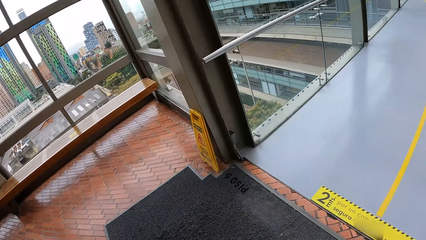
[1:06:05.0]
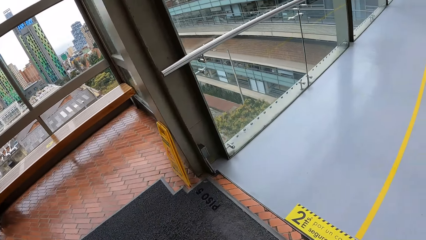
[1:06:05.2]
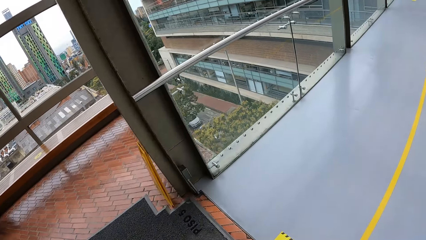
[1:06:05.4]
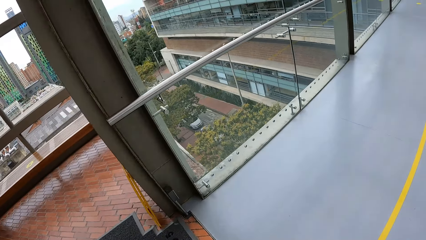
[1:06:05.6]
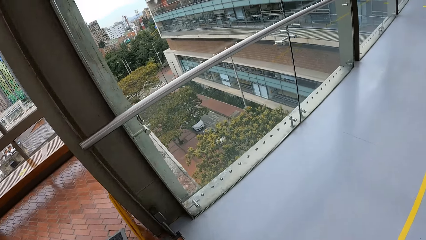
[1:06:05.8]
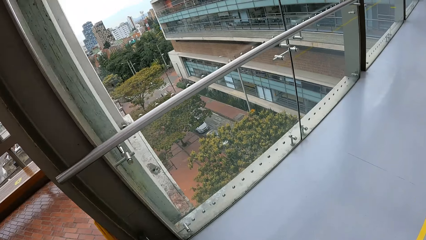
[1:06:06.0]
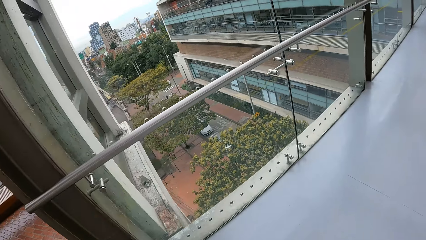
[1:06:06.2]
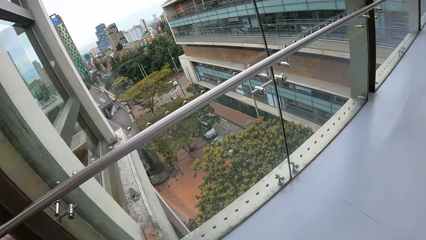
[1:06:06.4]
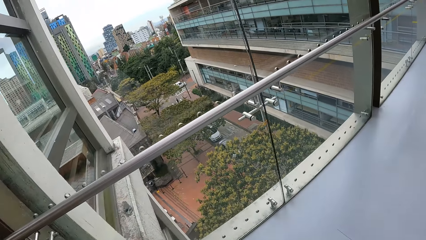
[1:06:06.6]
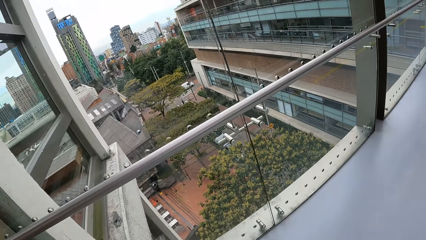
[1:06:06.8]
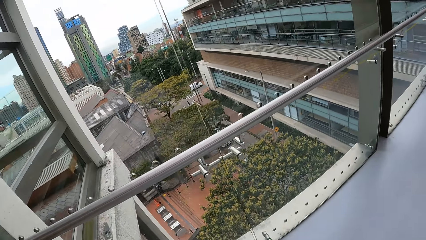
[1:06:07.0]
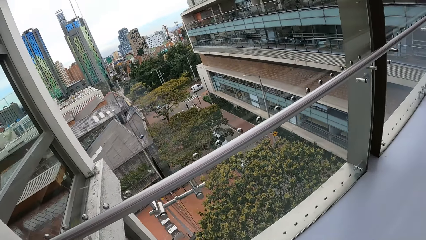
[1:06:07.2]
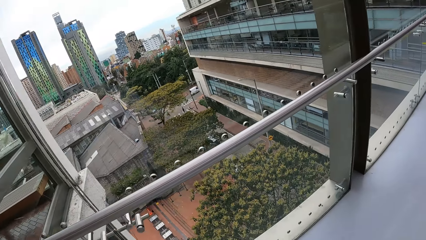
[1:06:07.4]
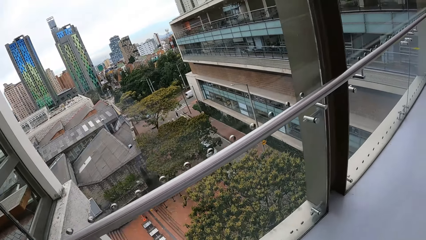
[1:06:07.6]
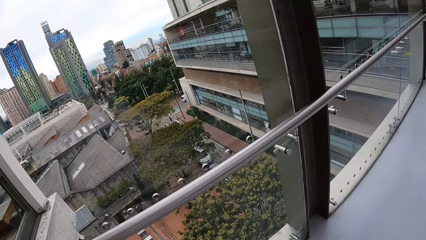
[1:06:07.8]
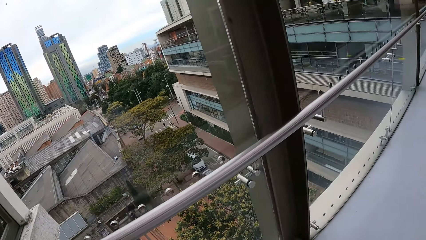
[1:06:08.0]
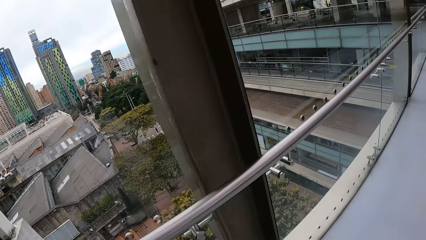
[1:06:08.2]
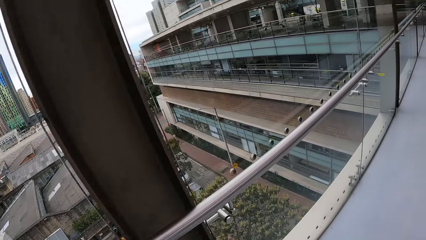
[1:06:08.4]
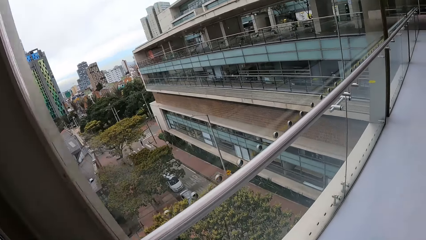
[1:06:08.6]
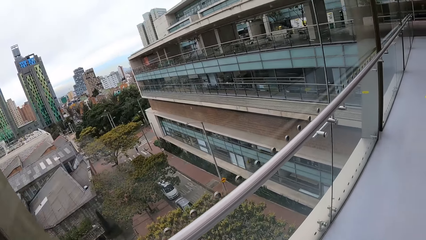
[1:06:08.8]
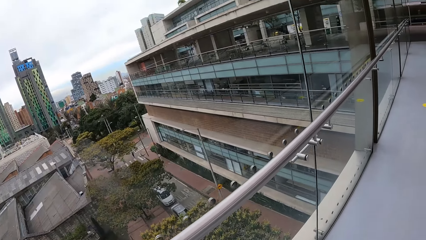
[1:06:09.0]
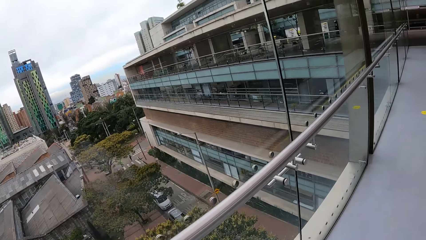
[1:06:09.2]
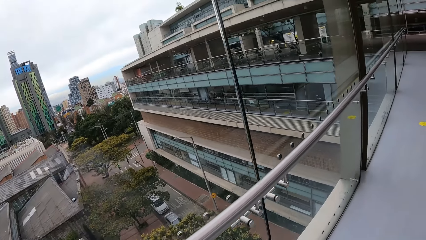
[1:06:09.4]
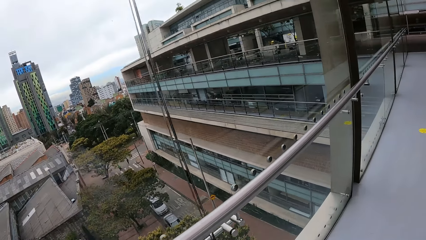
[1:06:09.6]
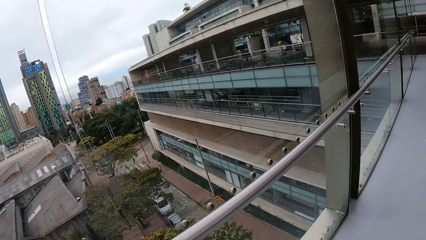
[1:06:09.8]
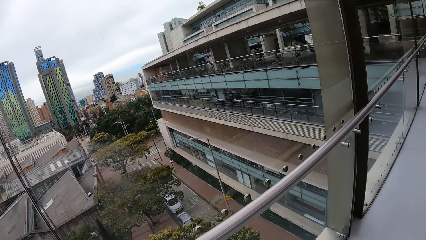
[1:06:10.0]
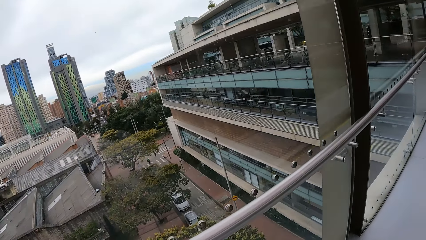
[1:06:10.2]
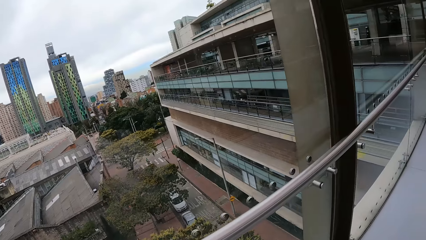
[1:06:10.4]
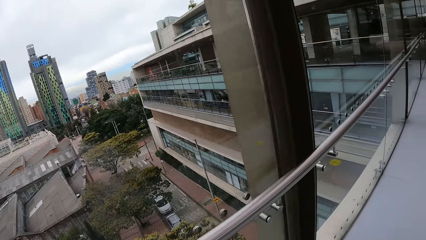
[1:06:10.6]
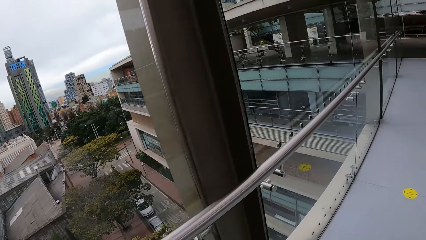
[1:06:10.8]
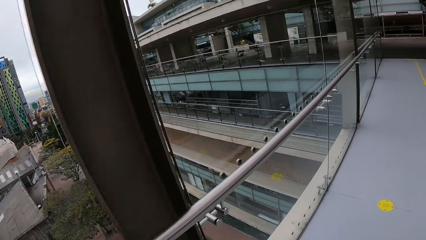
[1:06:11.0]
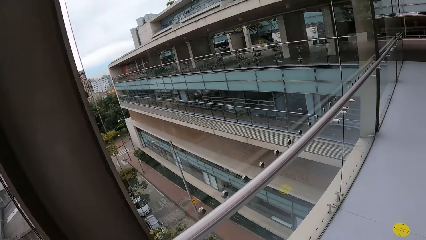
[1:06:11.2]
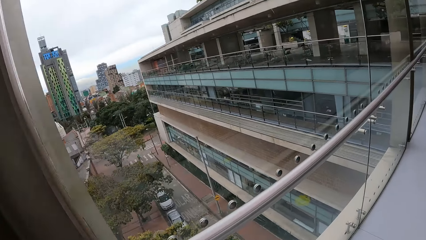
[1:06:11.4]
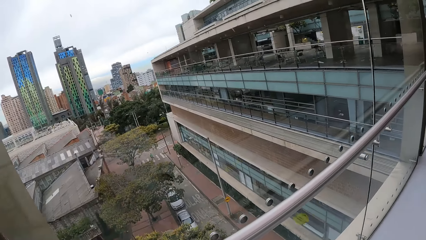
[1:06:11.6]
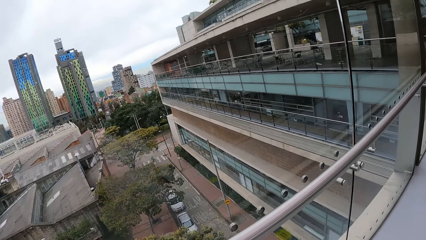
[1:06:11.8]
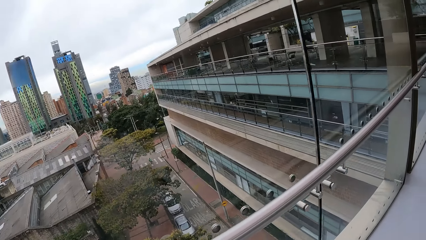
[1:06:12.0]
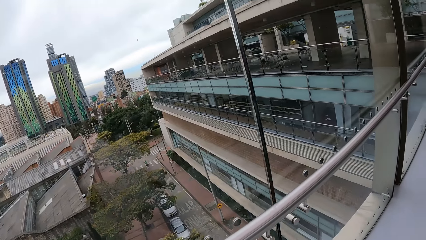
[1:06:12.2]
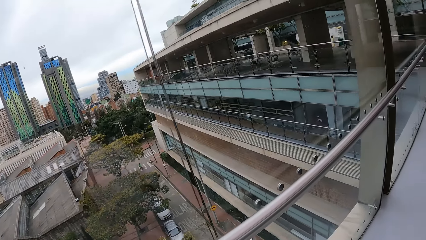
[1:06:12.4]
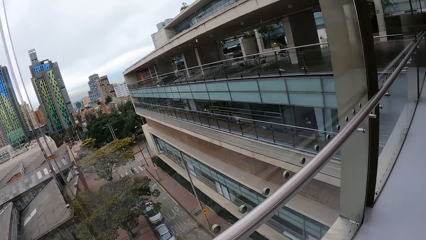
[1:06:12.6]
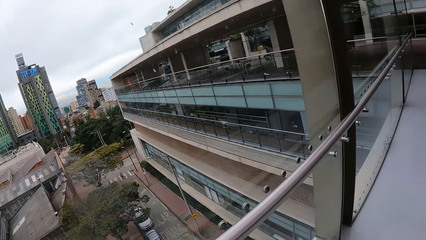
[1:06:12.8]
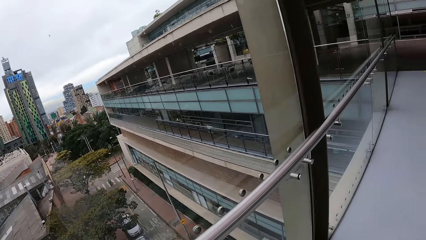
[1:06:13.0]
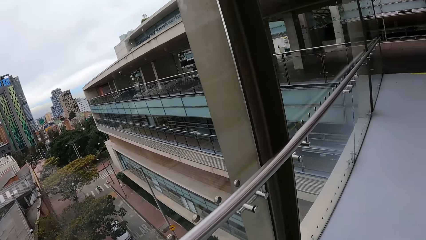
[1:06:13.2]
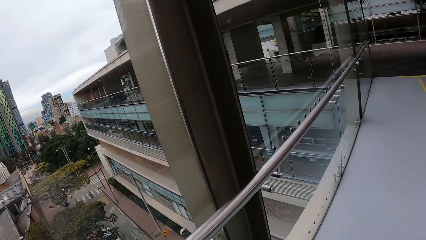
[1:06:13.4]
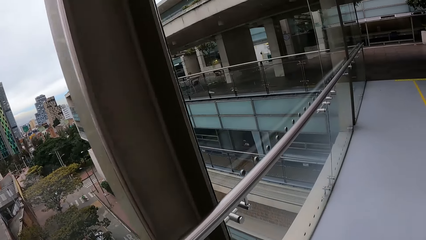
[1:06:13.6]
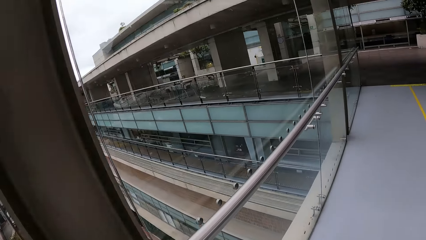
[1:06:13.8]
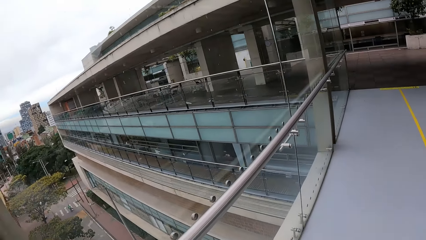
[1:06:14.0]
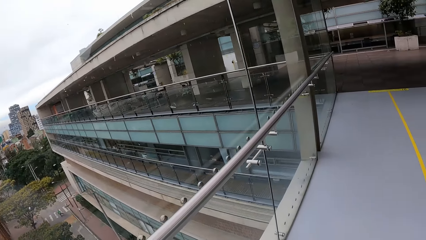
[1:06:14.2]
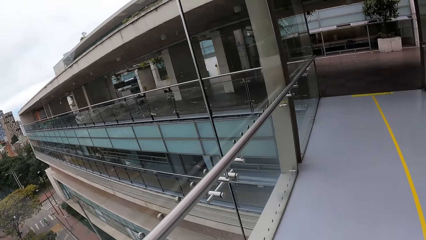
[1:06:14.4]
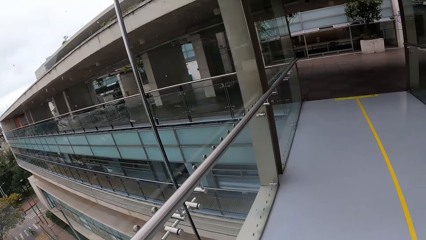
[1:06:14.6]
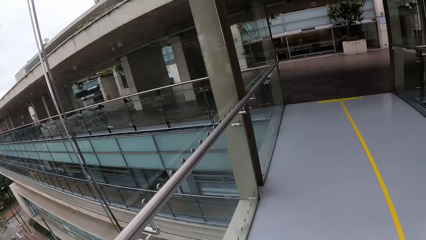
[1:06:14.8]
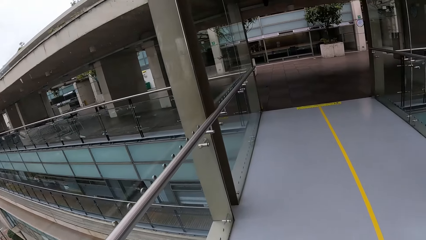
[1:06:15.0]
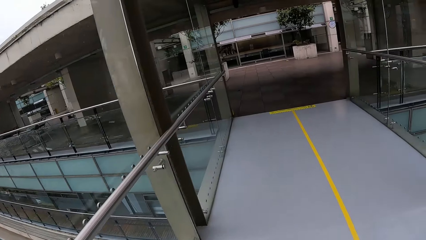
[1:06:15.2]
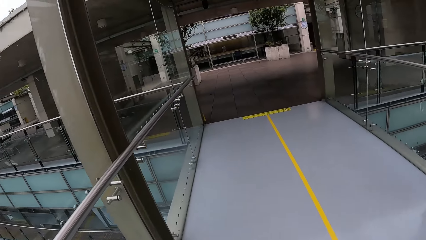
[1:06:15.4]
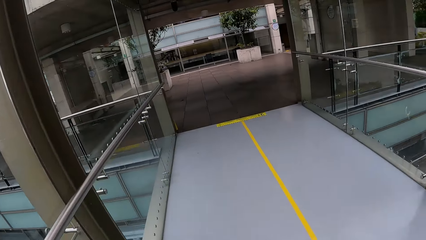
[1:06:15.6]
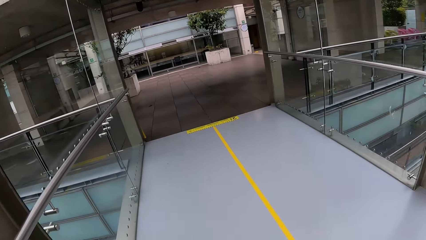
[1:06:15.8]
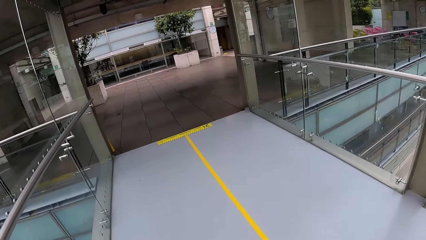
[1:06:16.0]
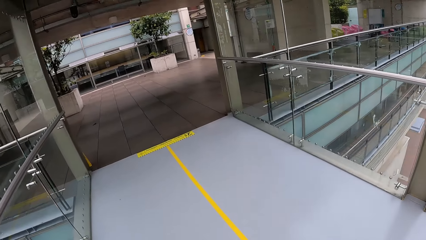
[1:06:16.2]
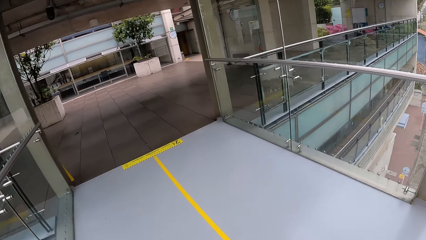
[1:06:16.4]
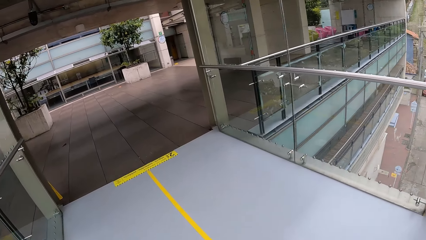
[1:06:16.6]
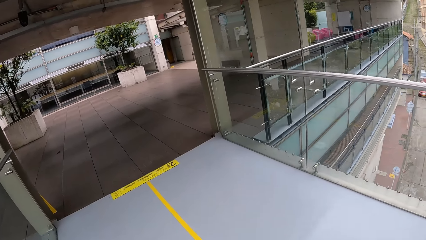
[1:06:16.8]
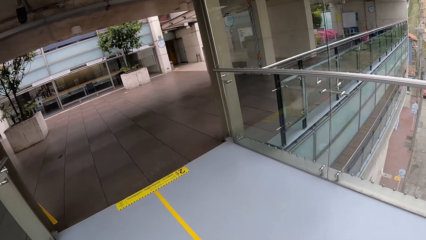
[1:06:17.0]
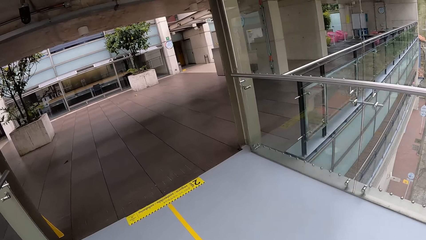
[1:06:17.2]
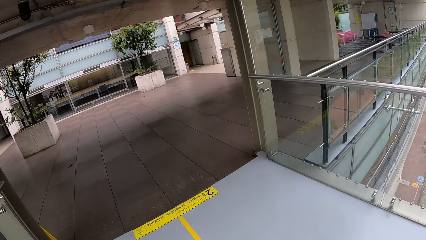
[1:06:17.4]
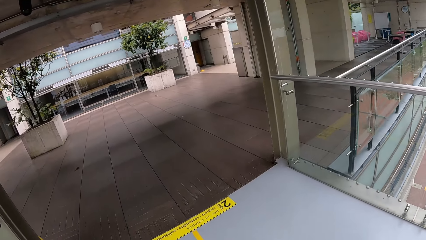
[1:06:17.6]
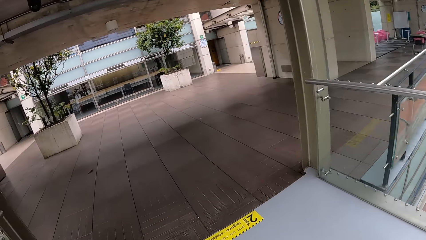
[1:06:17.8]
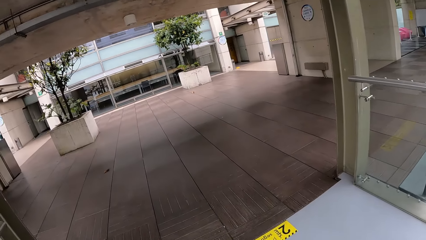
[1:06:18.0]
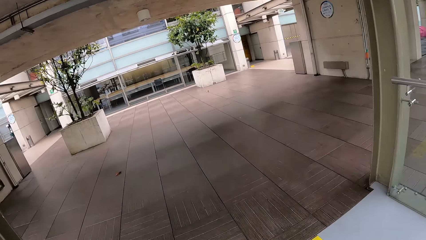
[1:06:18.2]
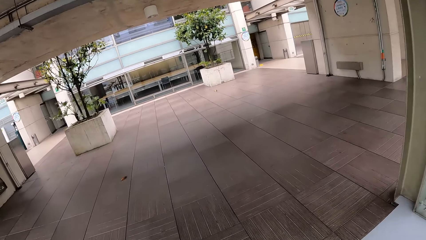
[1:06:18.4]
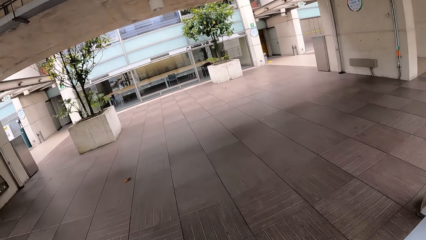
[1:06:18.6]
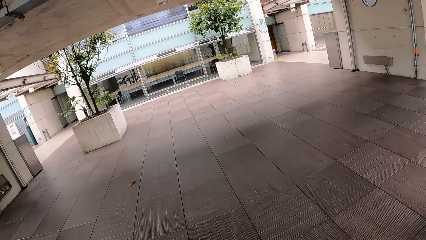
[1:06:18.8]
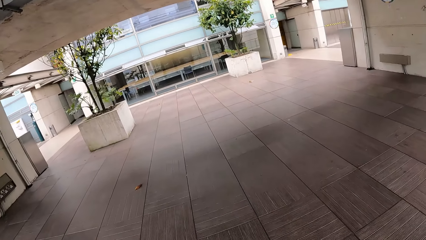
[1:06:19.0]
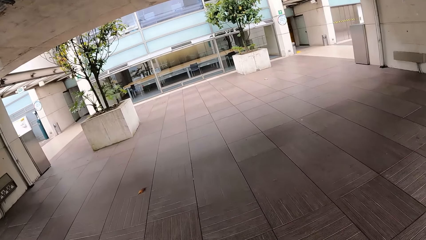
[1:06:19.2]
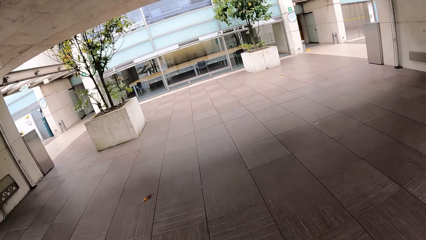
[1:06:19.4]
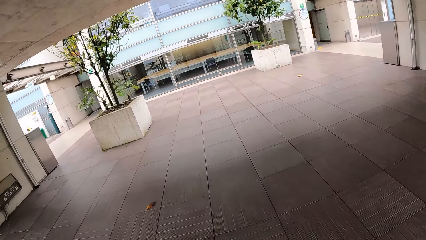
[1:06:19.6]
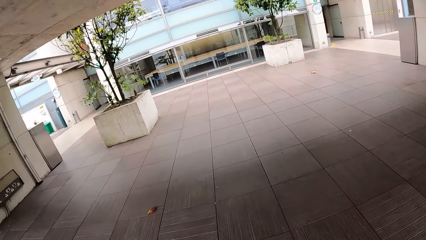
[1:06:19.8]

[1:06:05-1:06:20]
The camera wearer looks around and moves around.
